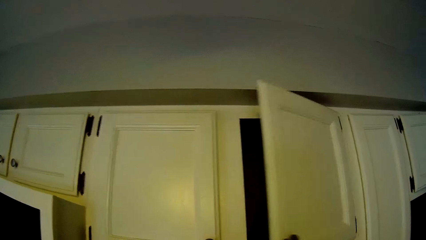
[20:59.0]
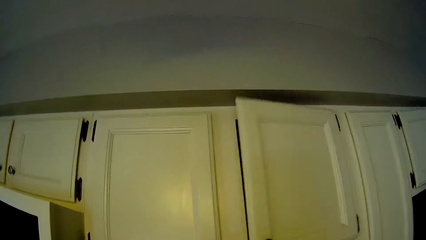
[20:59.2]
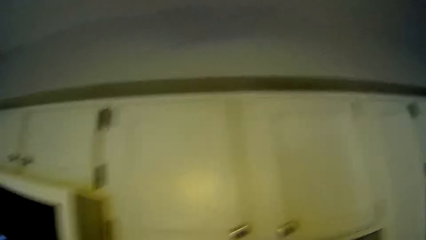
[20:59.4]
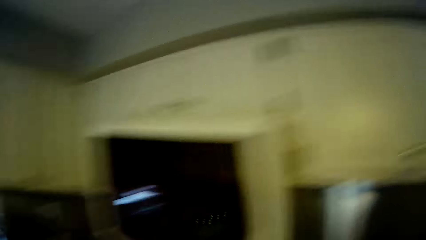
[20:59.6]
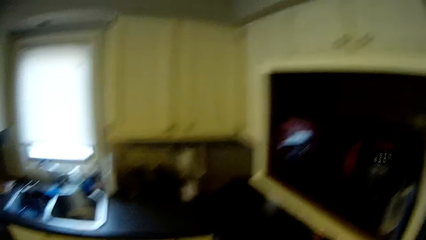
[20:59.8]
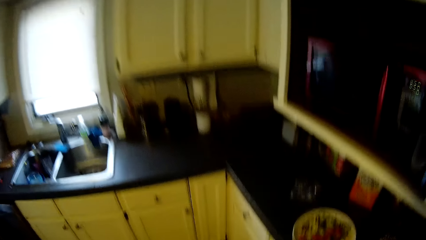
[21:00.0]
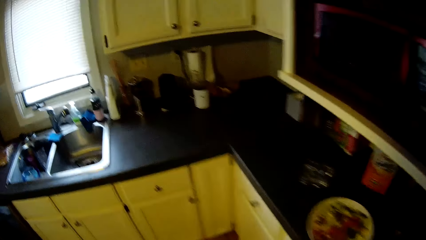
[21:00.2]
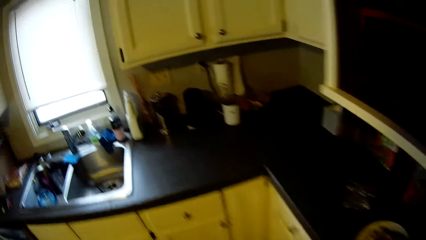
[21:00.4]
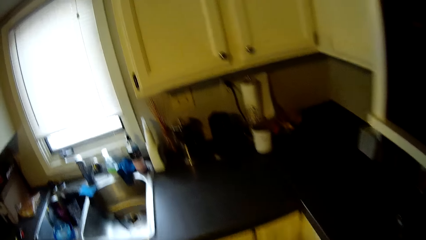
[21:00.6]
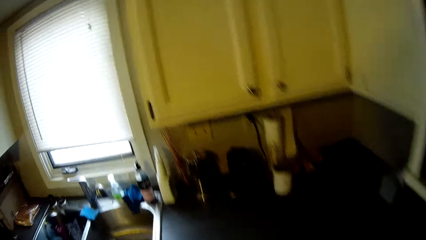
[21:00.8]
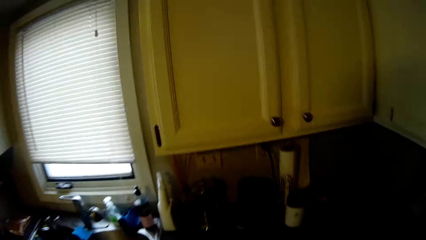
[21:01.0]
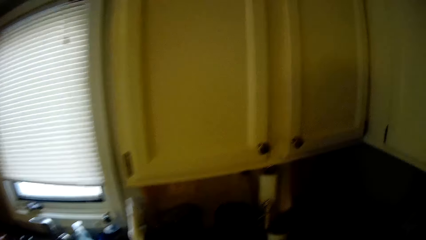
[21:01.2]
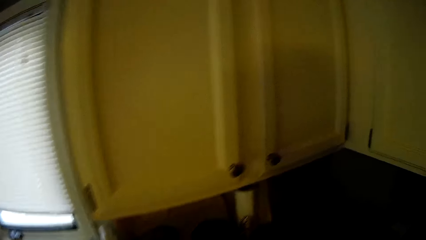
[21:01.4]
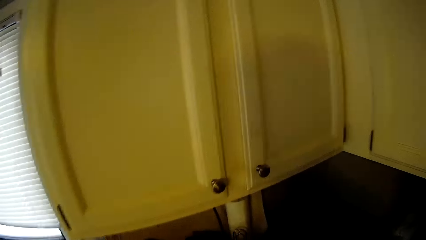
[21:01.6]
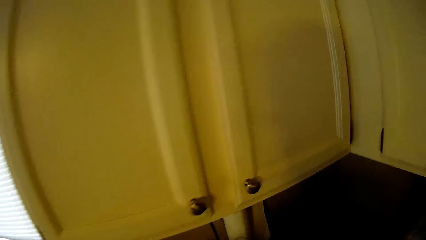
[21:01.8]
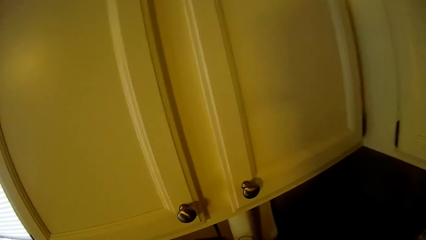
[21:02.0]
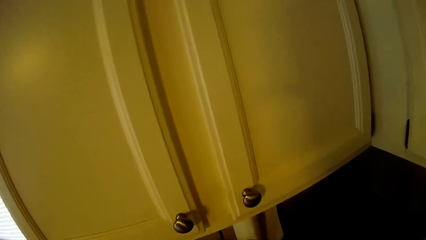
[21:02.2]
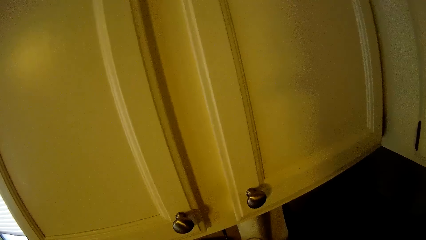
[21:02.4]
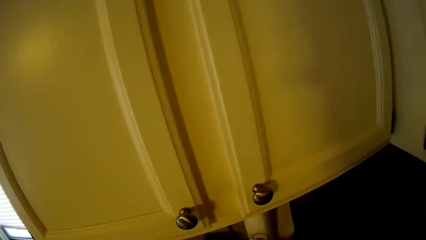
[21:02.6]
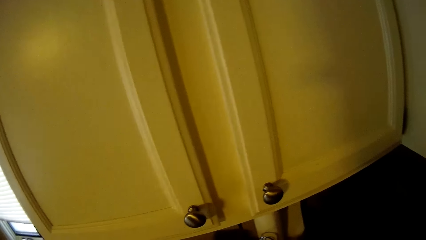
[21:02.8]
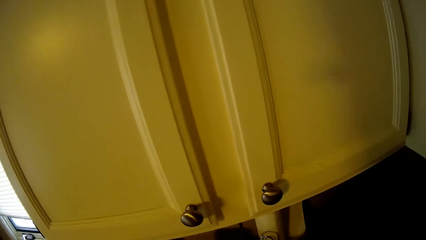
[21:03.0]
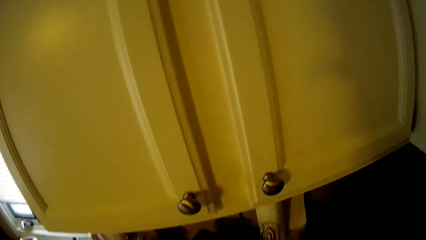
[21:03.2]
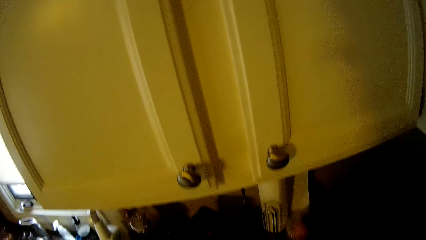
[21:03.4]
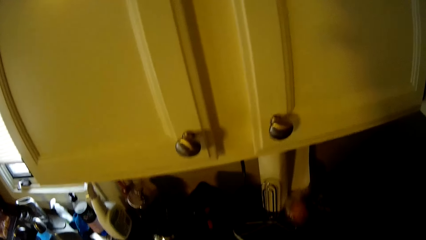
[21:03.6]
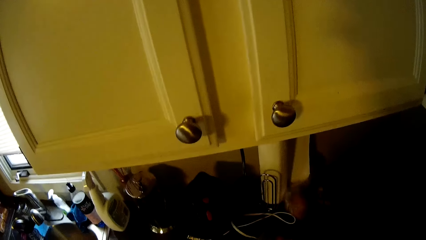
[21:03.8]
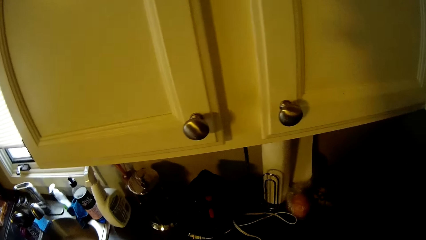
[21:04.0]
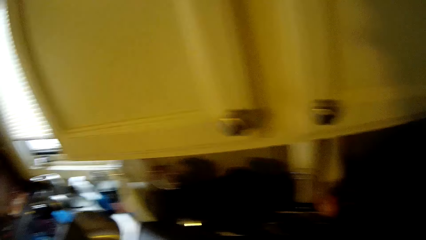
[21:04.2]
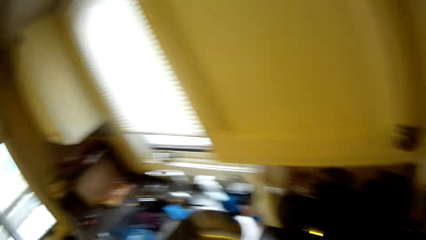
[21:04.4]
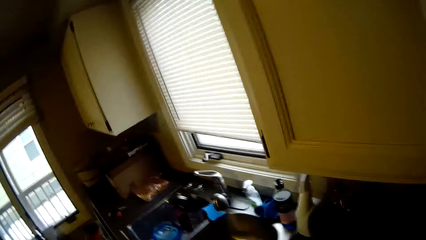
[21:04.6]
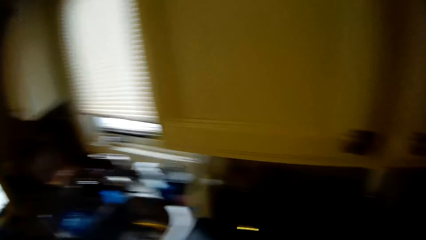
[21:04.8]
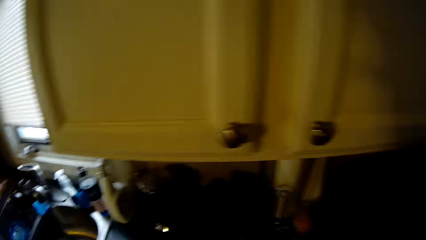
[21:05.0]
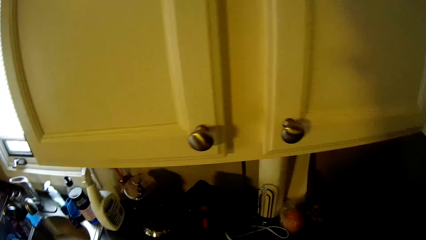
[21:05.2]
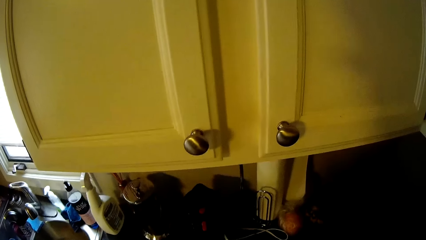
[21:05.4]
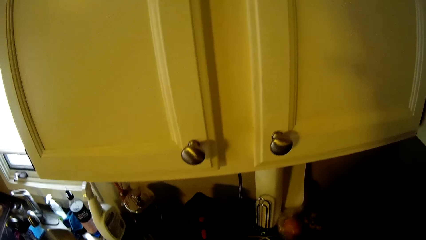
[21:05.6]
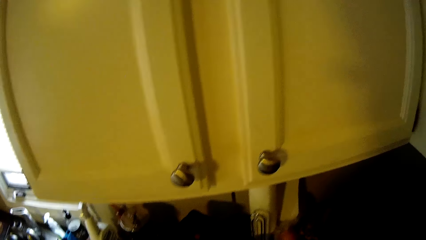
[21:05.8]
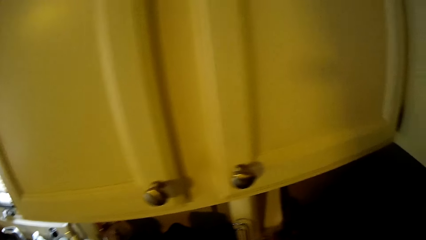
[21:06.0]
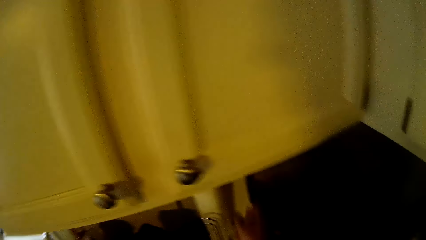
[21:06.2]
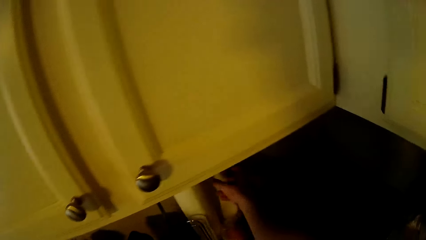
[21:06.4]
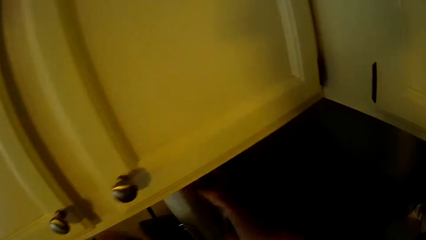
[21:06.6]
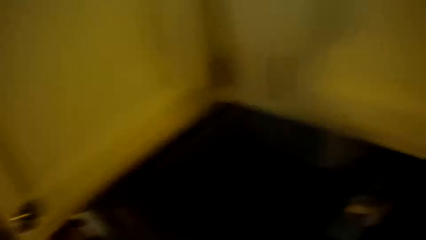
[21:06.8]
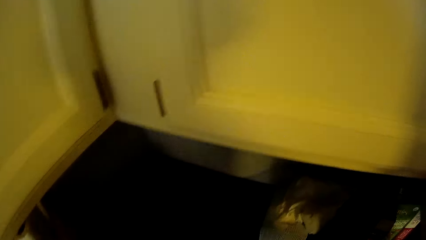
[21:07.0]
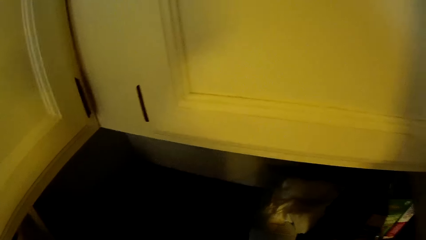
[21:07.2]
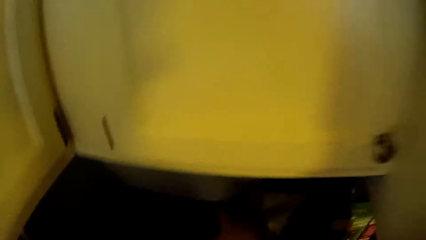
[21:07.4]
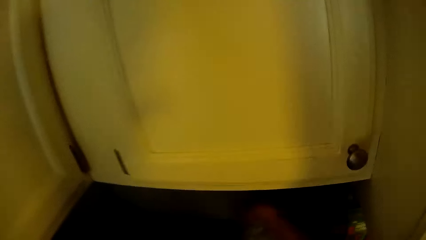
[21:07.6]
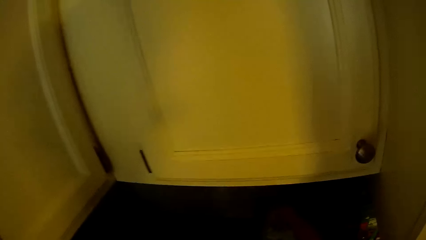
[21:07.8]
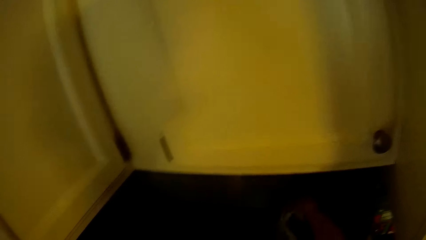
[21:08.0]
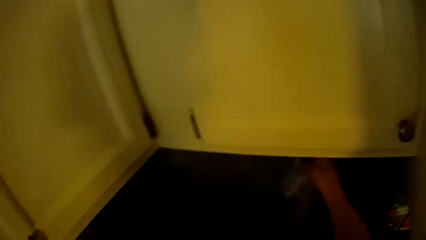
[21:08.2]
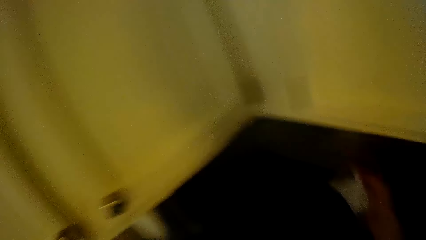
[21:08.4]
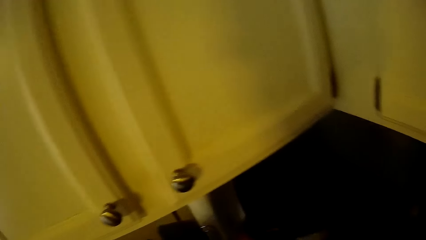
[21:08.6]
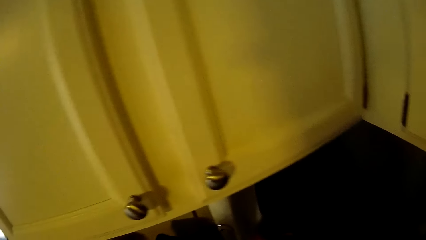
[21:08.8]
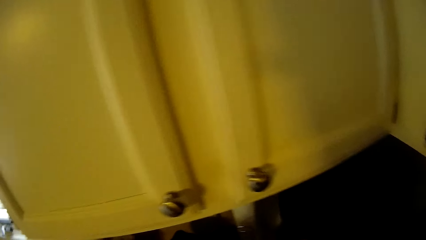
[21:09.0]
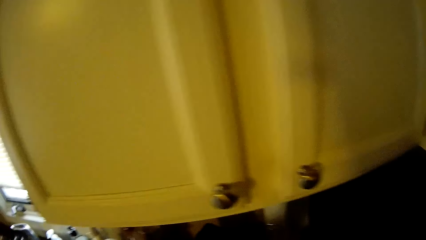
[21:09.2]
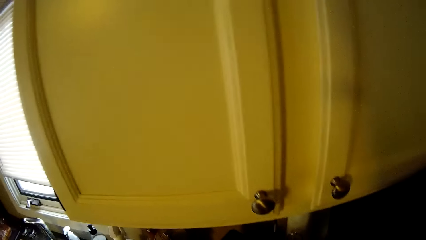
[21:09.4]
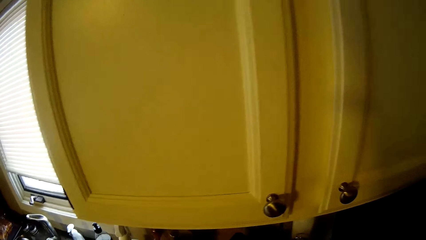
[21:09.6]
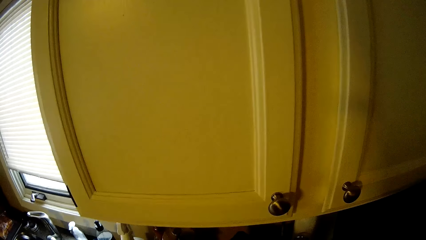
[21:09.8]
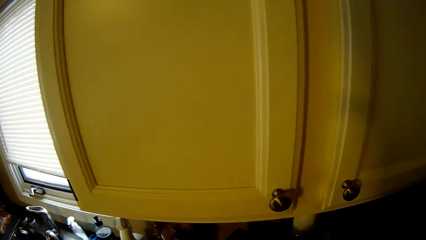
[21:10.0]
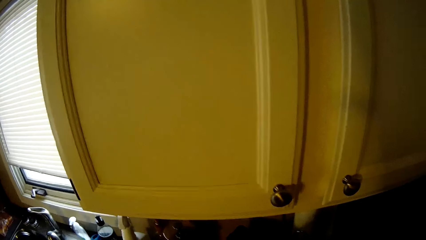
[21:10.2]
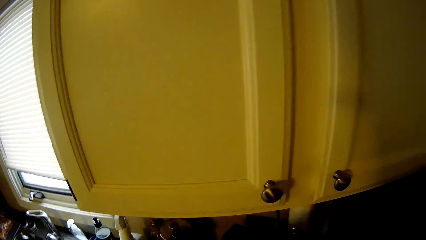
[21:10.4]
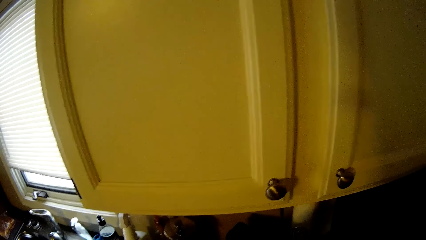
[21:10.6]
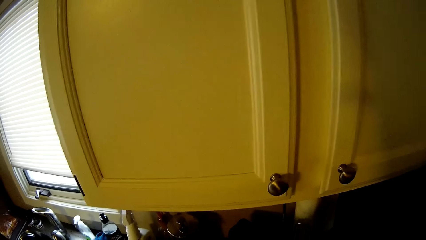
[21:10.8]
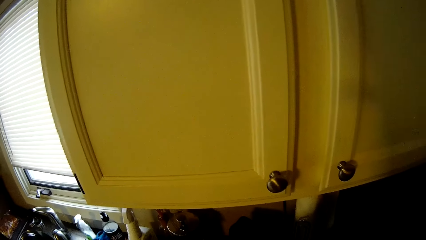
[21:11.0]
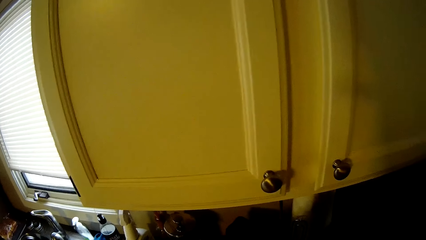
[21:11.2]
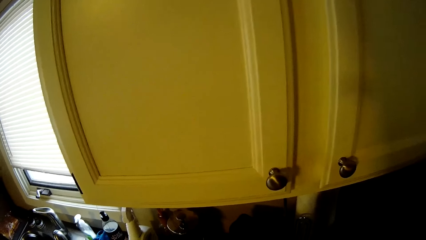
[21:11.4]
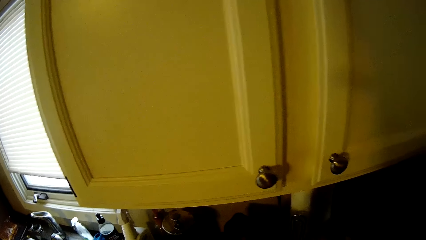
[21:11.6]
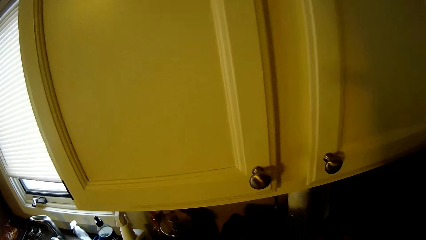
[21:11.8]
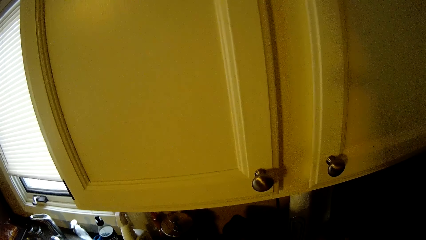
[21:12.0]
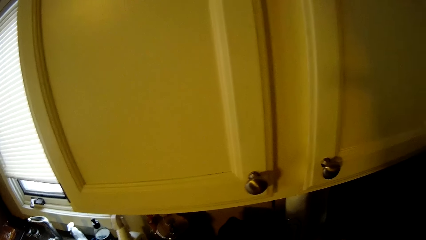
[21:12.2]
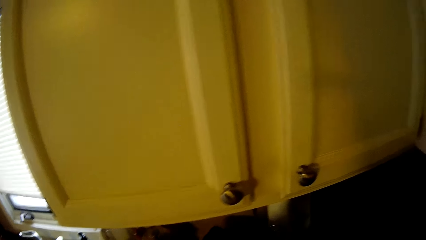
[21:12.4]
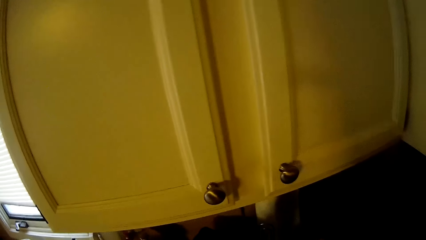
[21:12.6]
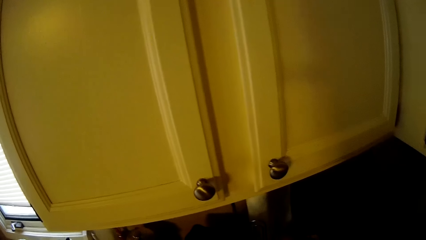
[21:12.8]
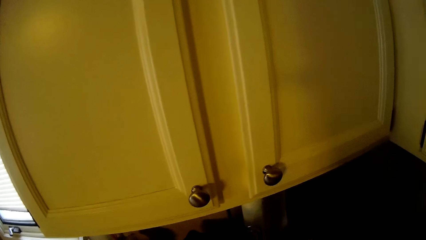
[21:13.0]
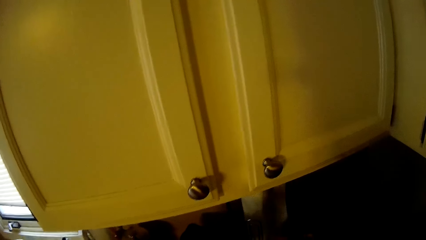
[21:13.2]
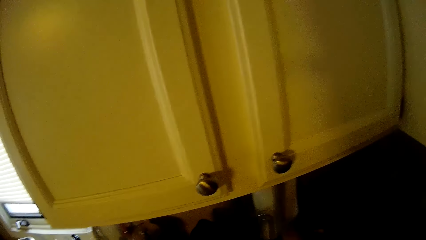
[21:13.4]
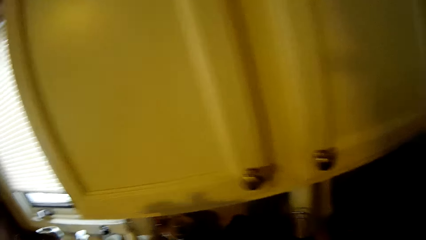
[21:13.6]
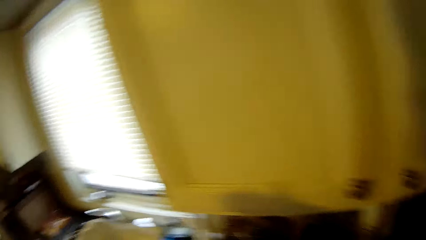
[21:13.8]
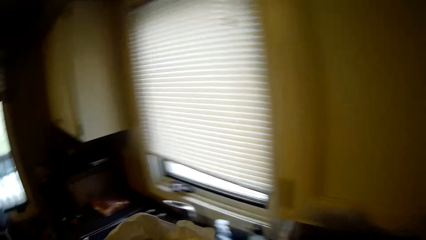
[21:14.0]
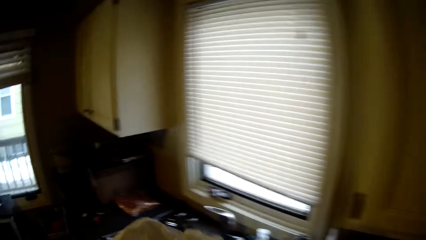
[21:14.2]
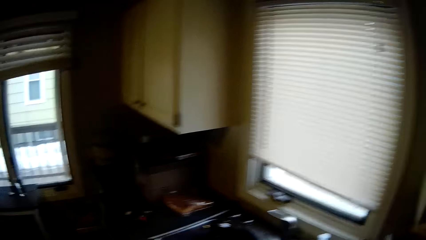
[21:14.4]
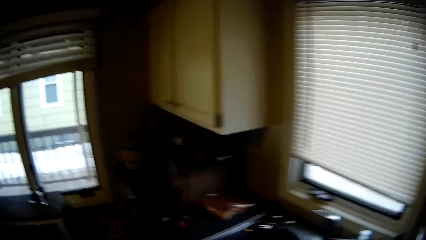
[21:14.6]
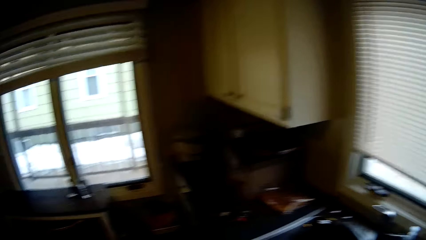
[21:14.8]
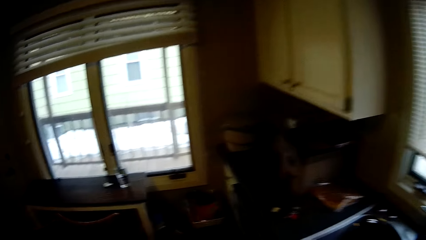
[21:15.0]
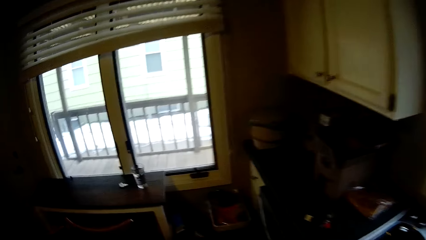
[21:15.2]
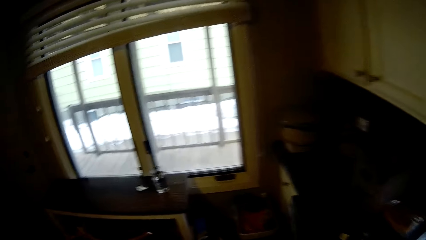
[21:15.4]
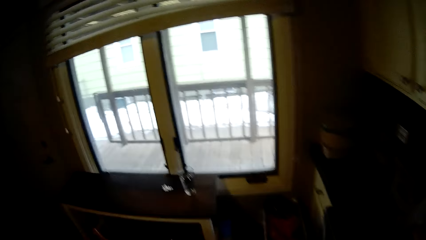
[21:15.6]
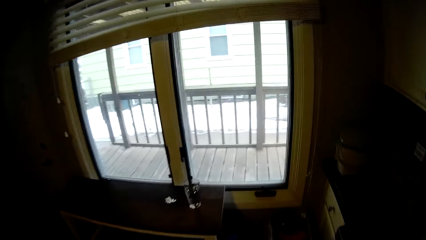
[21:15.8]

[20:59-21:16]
The camera wearer closes the cabinet door. They close the drawer. They walk around. They take something. They move the hands. They pick up something with the right hand. They move around.
